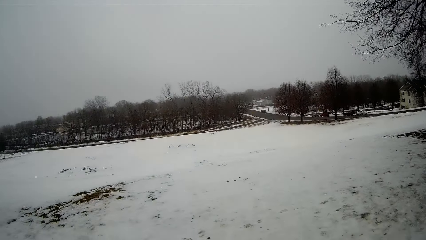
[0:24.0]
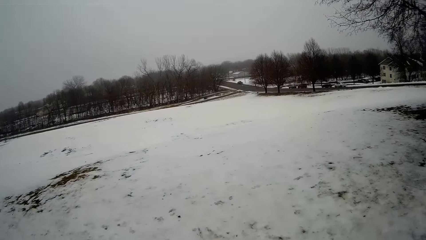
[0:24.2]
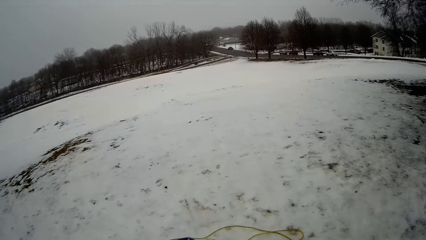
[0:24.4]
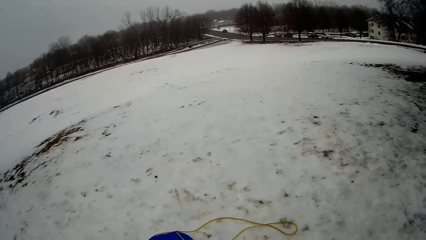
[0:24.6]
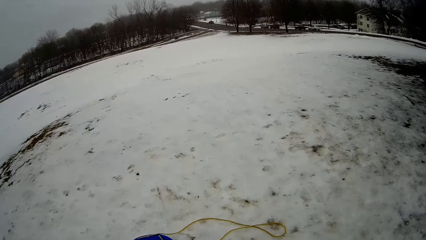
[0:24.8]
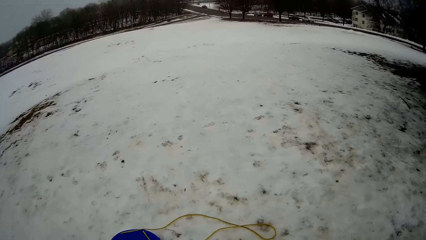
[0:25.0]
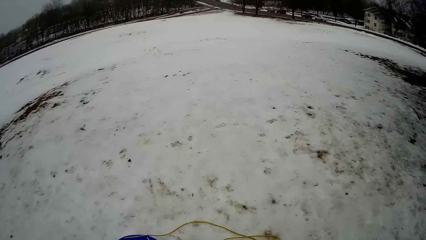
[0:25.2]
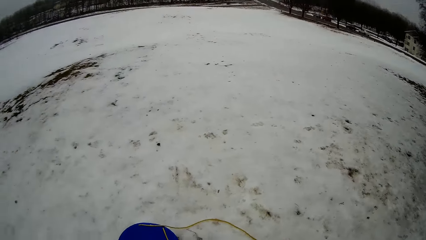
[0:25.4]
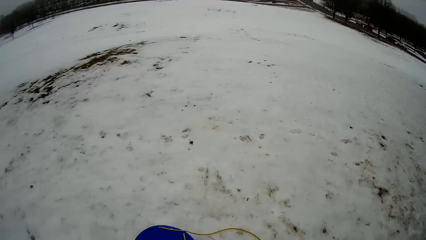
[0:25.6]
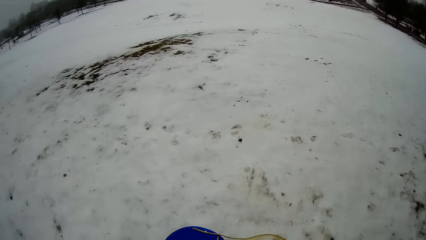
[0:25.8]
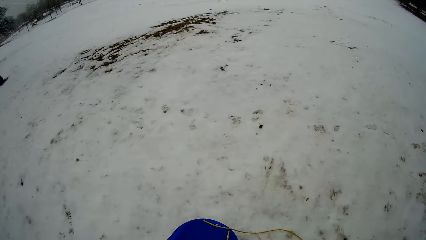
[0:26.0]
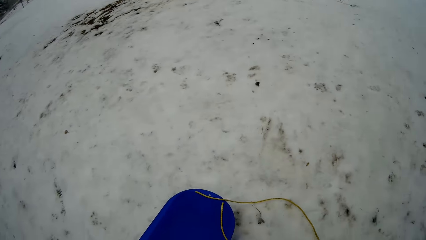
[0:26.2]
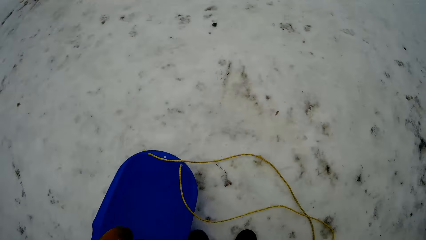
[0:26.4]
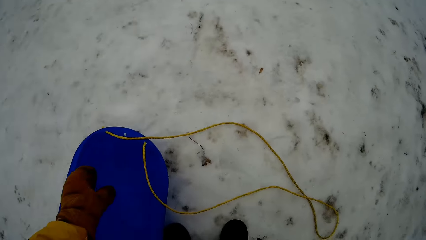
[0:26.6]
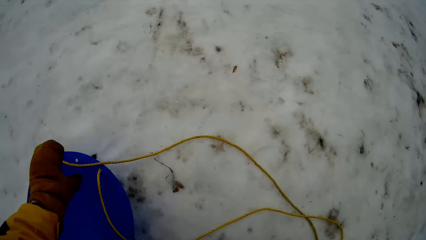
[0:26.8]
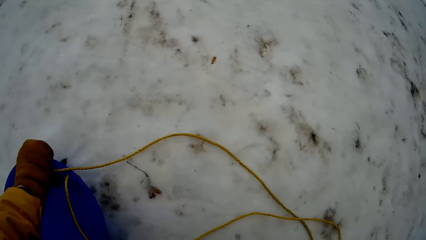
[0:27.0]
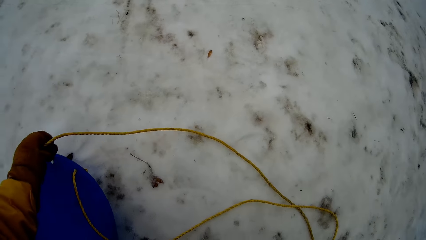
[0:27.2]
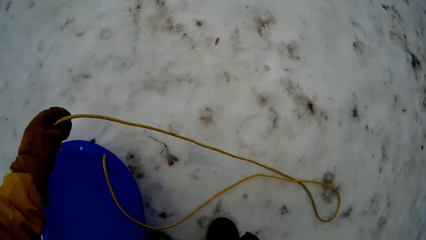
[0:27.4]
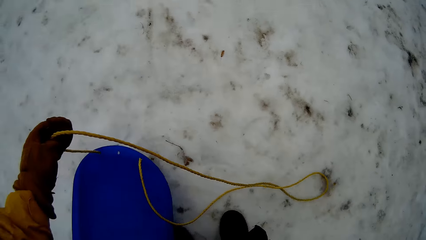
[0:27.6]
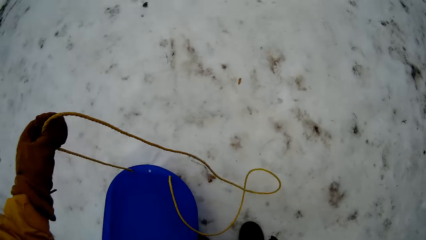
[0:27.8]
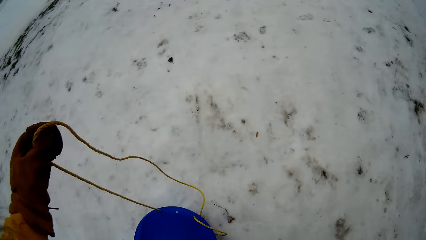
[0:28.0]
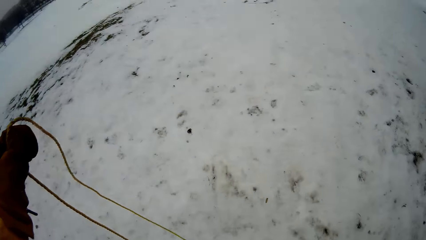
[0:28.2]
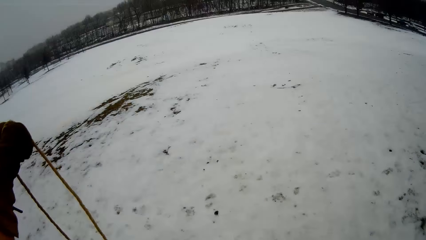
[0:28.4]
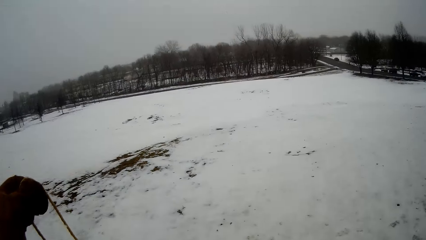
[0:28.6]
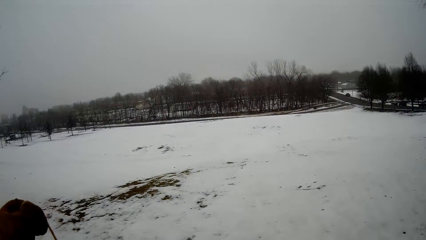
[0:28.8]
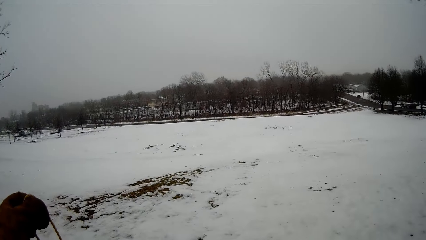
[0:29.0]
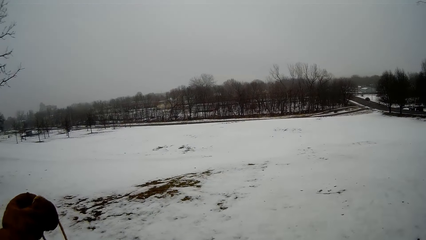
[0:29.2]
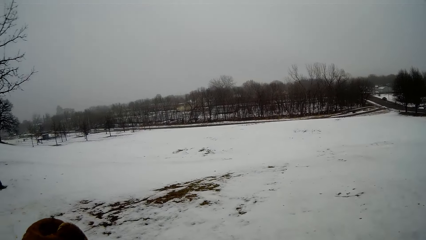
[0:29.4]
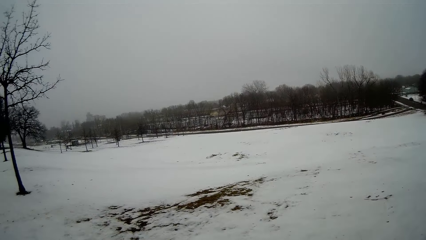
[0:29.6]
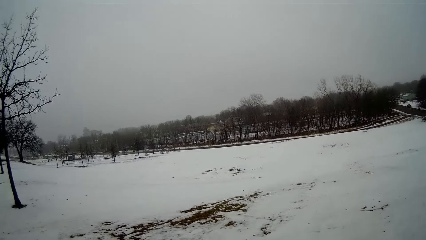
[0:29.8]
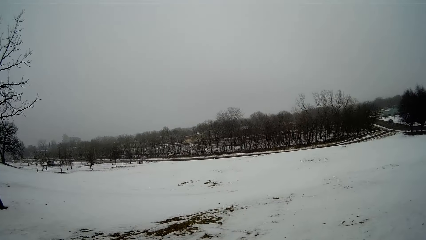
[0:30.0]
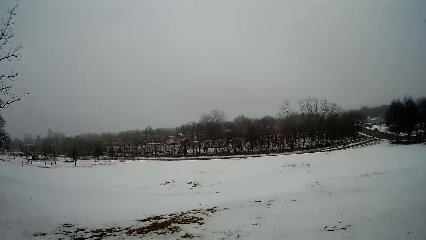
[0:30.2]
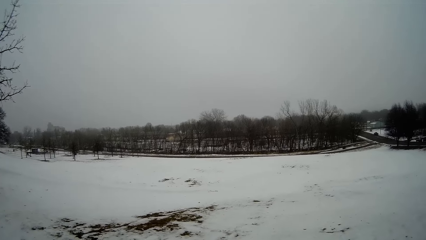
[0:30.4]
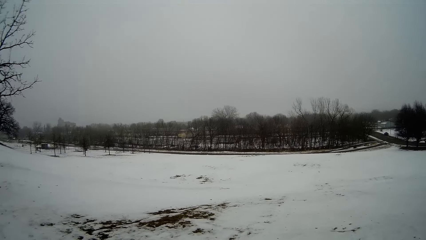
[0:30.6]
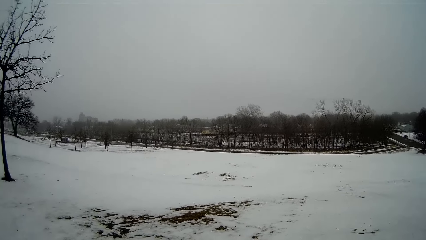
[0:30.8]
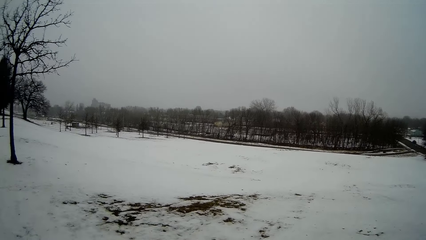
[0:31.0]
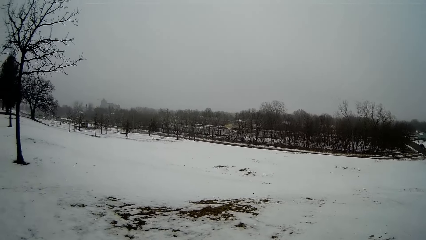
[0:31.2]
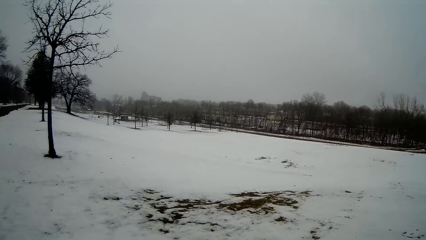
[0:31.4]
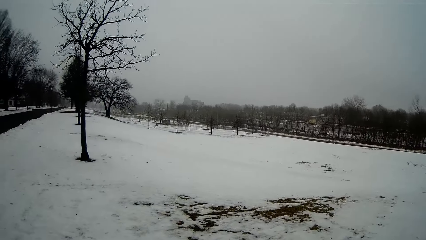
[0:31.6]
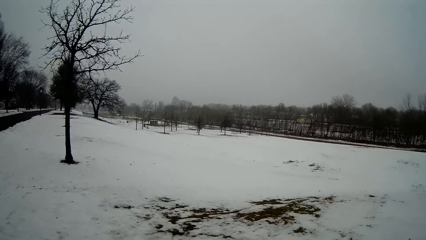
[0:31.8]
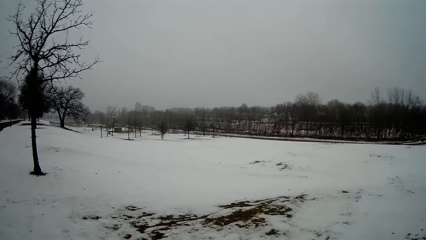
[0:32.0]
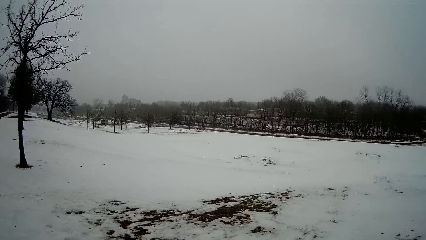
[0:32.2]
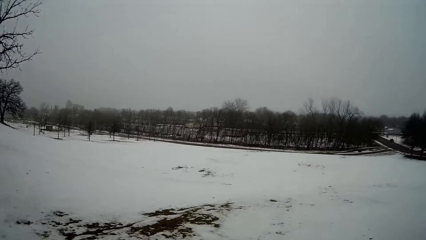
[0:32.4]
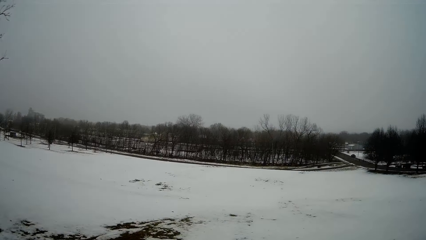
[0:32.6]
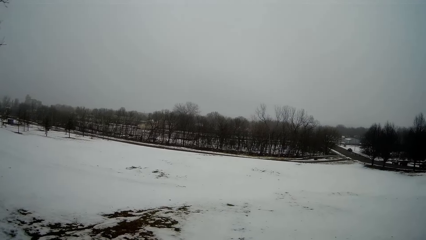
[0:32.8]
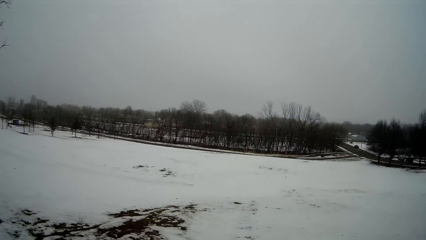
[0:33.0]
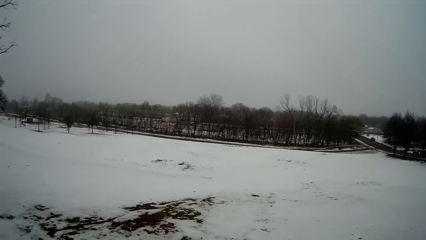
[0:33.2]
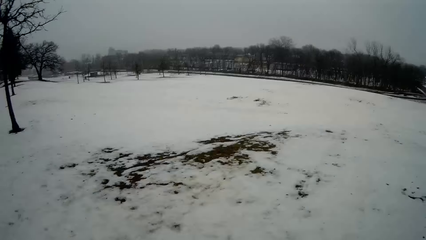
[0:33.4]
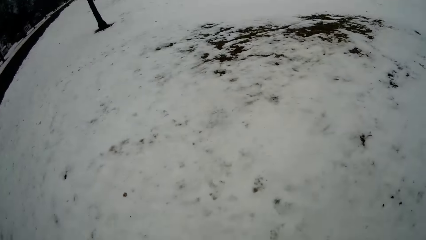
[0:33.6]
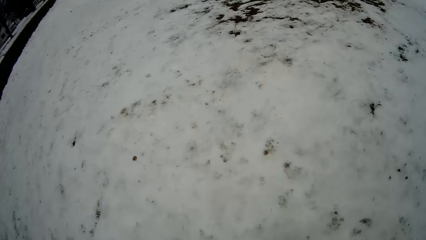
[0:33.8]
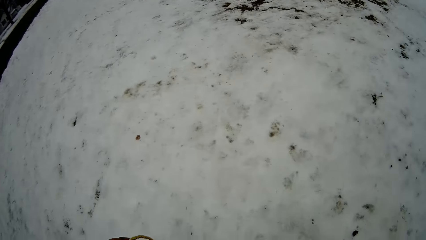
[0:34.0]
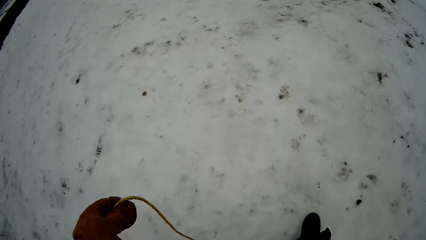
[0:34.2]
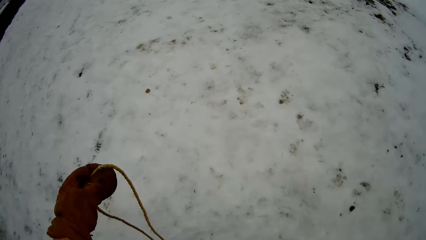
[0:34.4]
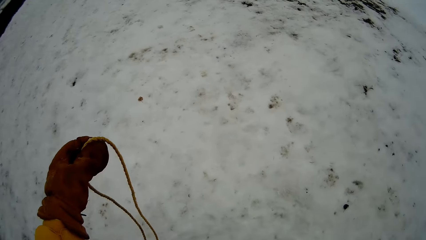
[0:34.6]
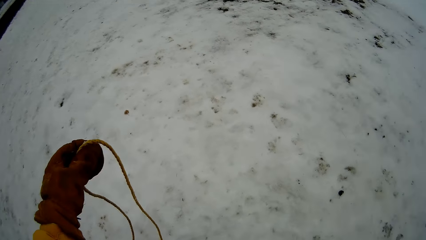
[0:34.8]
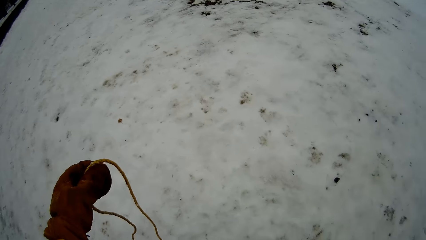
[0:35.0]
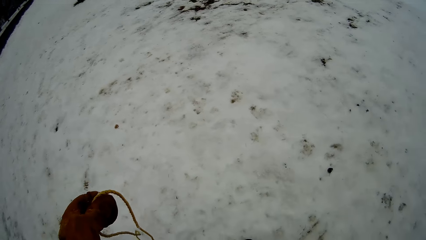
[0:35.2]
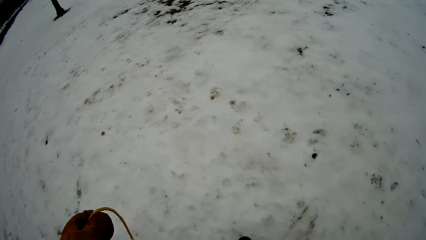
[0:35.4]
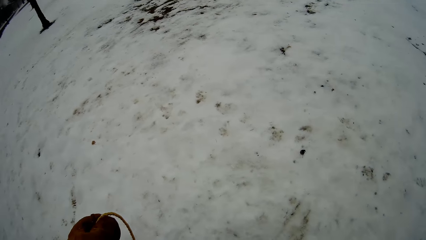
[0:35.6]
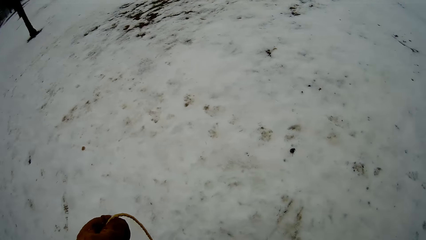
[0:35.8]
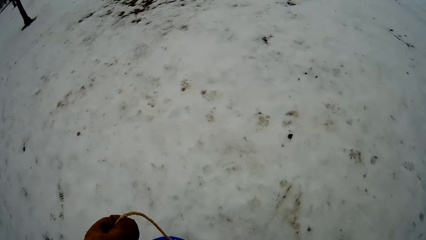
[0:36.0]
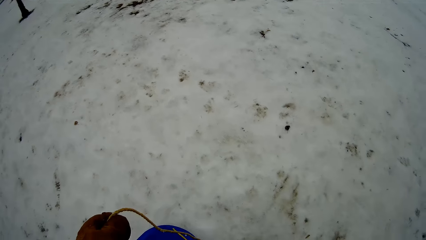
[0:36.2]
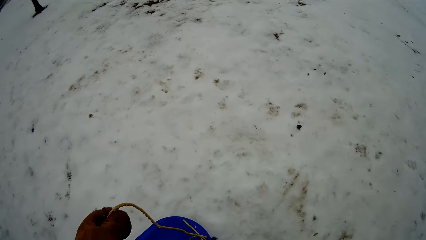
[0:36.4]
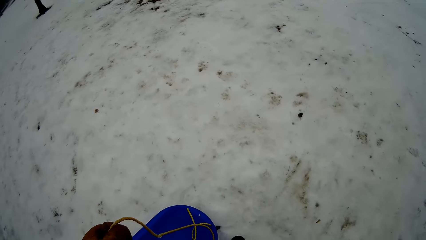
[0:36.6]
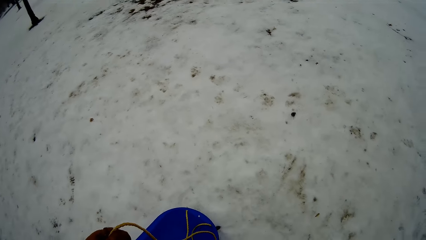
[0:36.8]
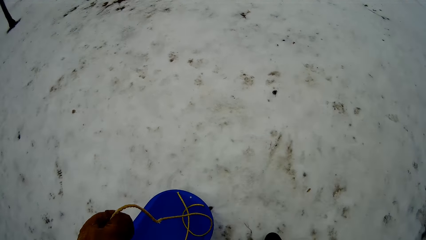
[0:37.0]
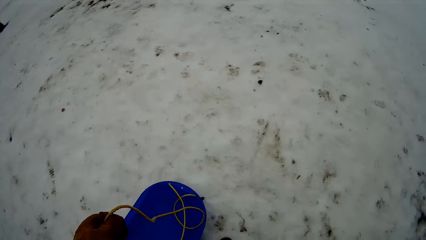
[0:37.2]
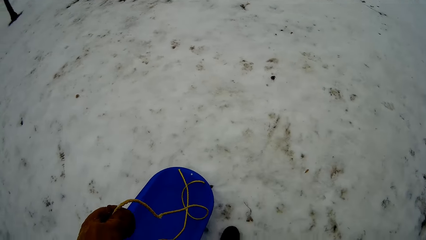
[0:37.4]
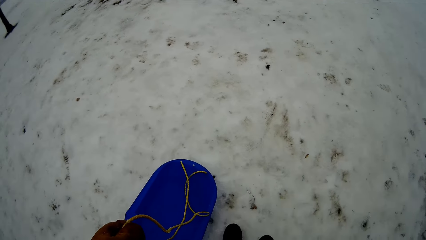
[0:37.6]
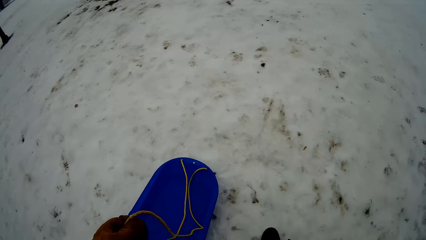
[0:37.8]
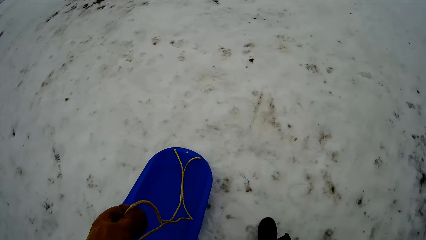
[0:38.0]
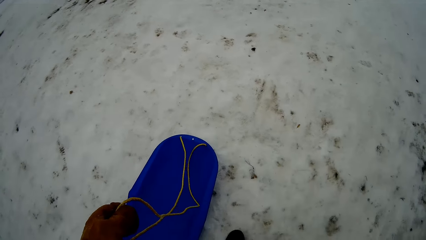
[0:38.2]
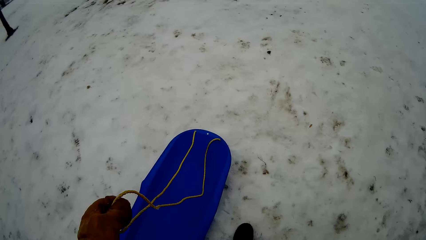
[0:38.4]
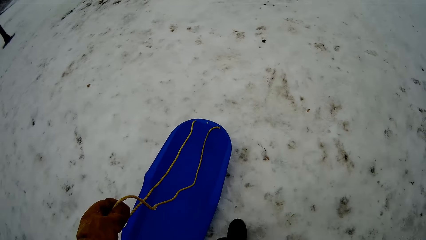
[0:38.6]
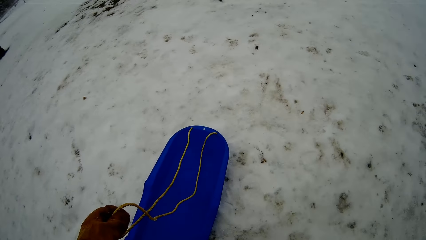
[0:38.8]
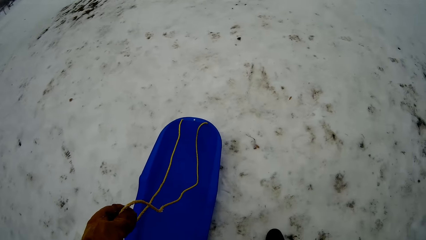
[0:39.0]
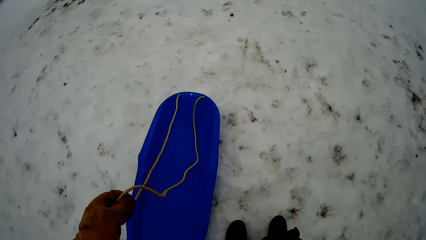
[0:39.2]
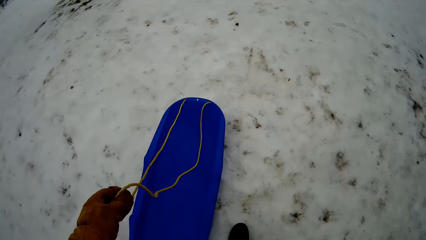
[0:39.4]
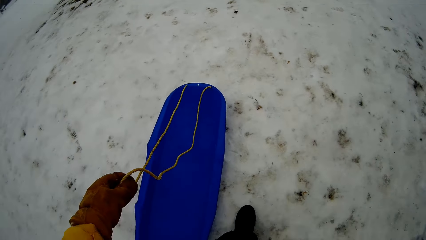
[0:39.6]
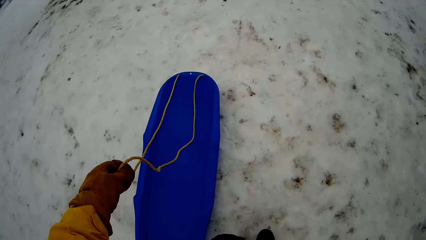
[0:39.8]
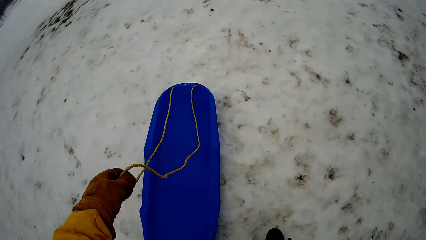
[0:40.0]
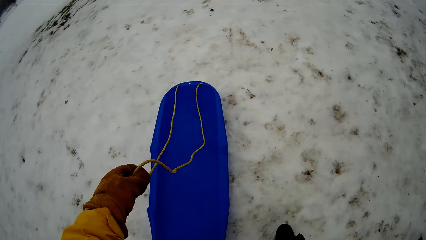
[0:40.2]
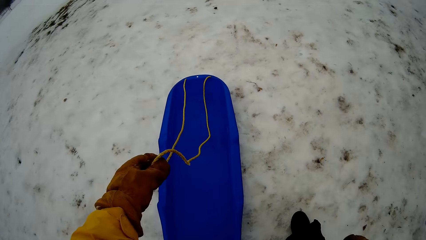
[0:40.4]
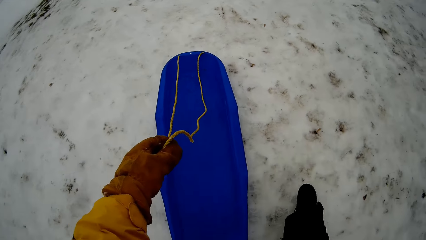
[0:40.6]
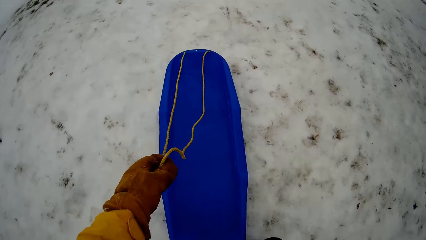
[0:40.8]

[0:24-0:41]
The camera wearer picks up the leash of a skateboard or sled with her left hand. She walks to the back of the skateboard with the leash in her left hand.
